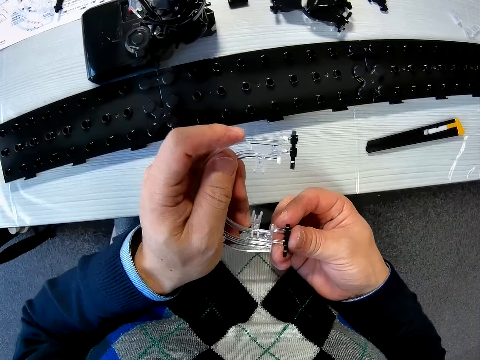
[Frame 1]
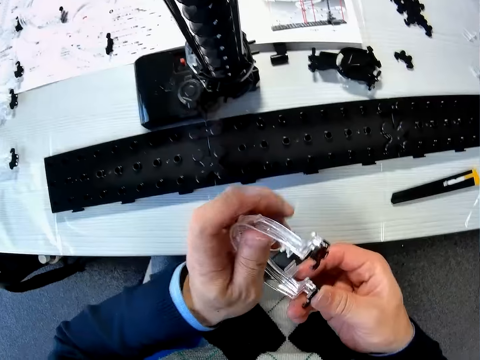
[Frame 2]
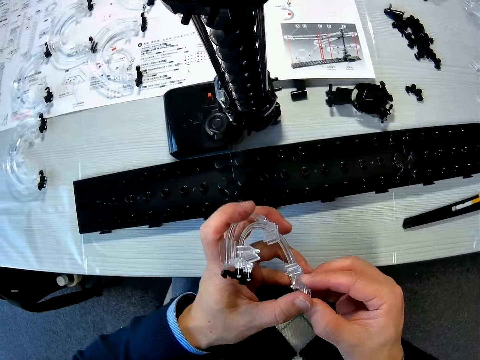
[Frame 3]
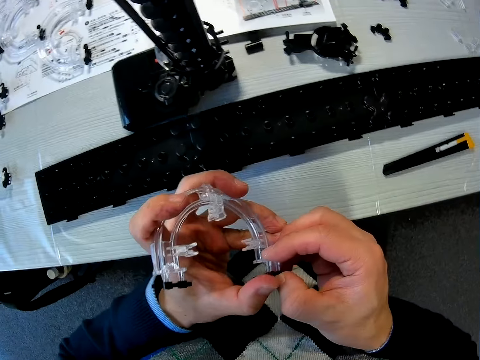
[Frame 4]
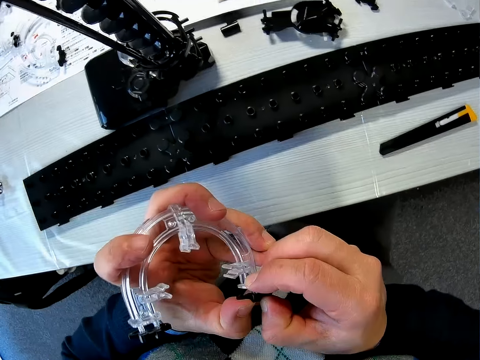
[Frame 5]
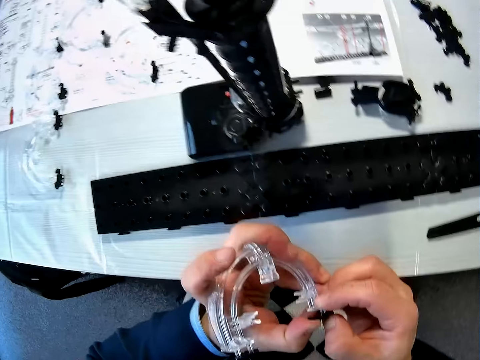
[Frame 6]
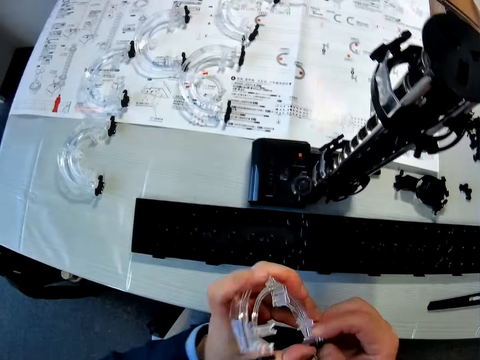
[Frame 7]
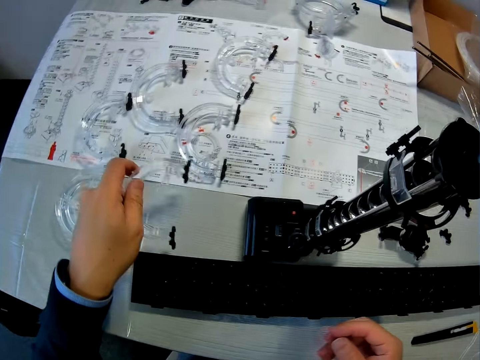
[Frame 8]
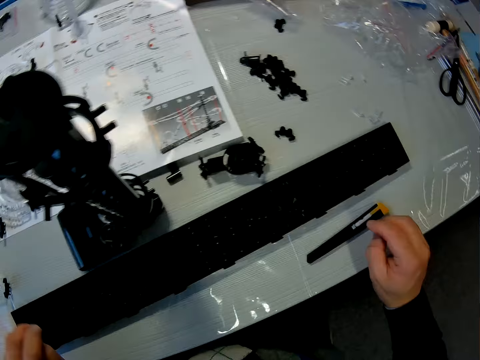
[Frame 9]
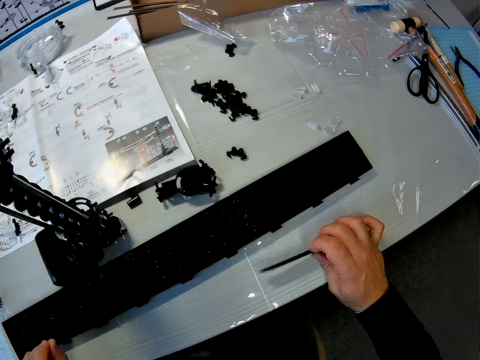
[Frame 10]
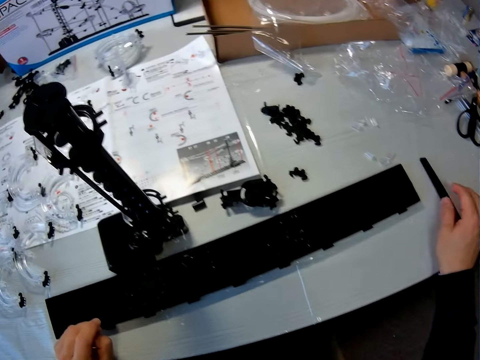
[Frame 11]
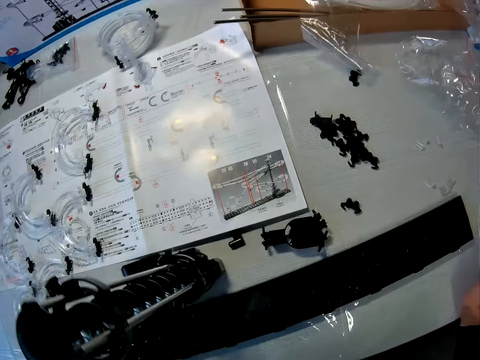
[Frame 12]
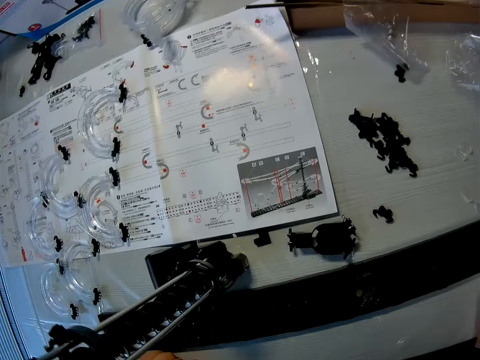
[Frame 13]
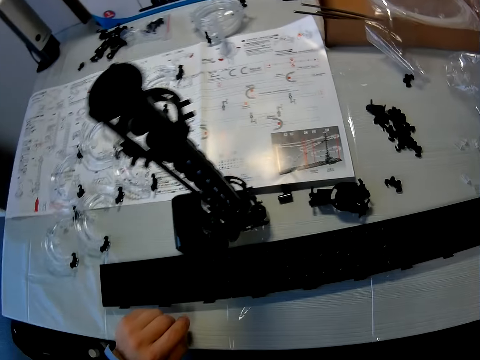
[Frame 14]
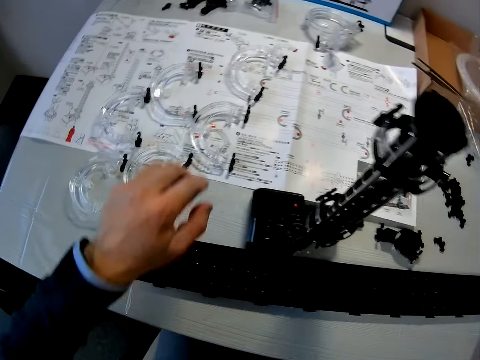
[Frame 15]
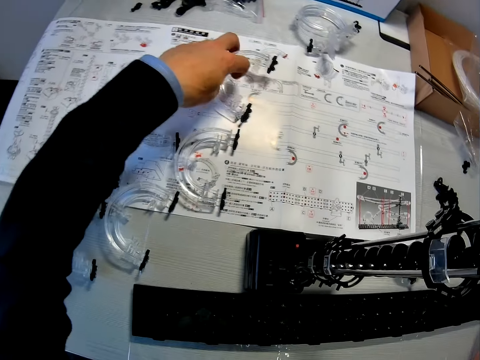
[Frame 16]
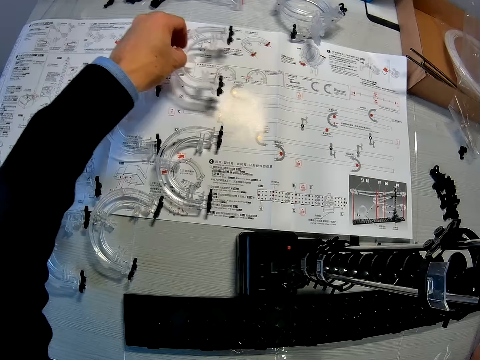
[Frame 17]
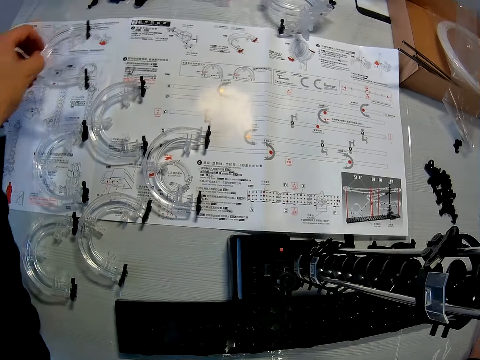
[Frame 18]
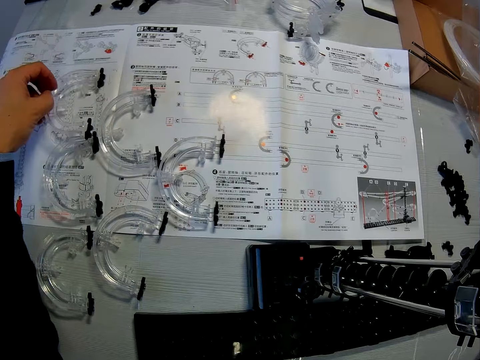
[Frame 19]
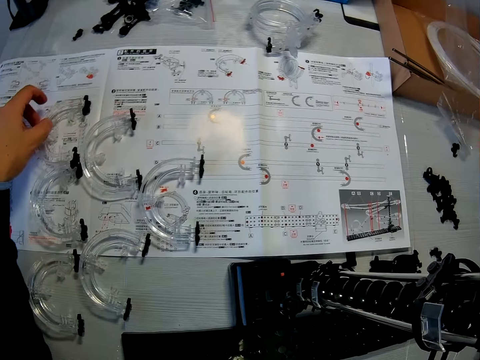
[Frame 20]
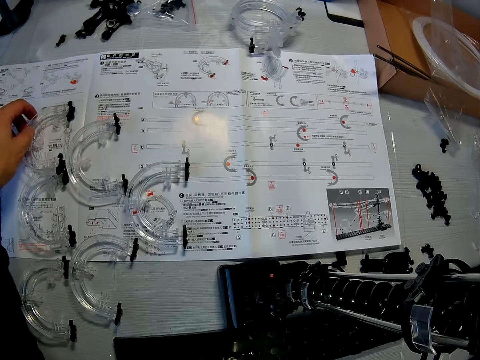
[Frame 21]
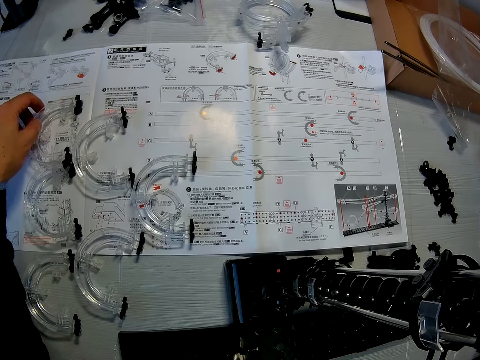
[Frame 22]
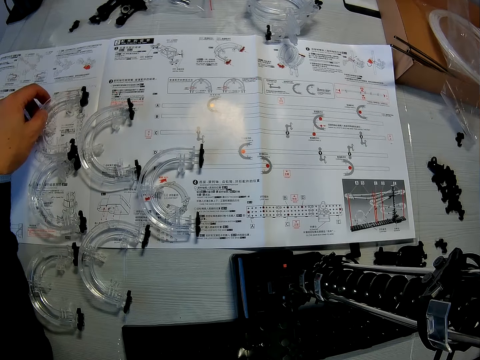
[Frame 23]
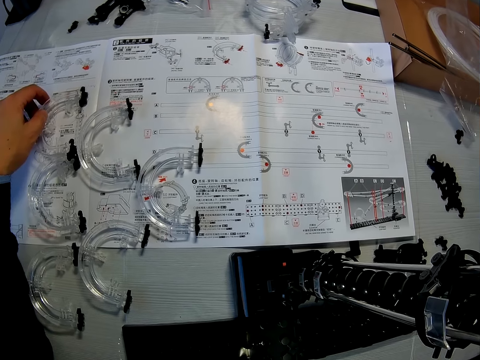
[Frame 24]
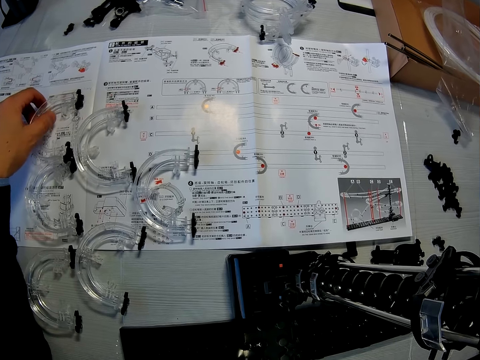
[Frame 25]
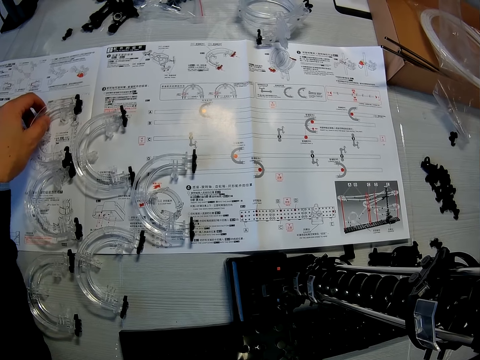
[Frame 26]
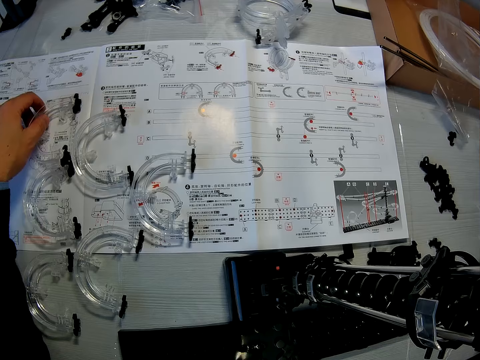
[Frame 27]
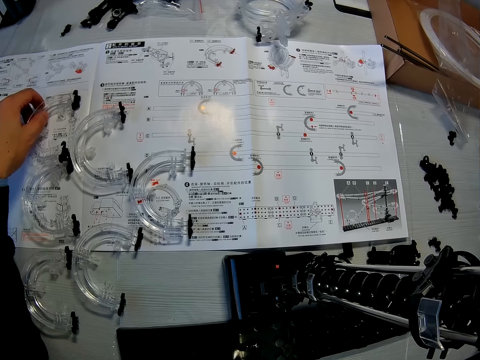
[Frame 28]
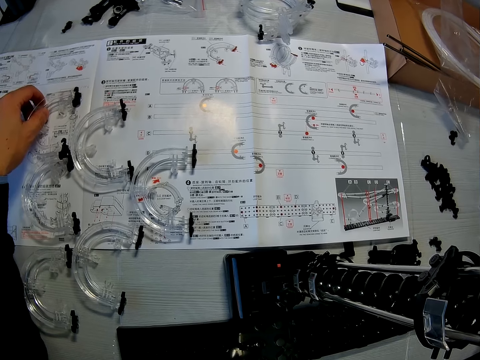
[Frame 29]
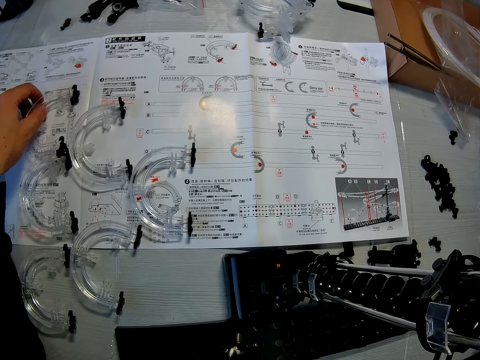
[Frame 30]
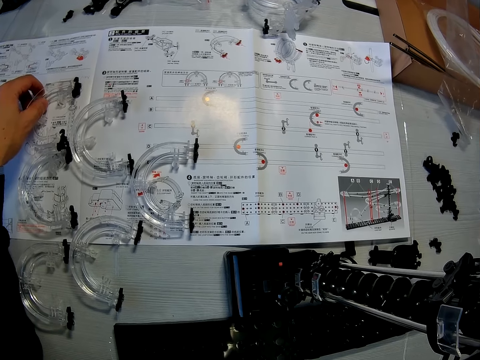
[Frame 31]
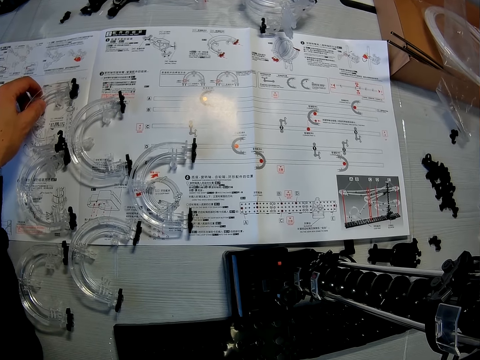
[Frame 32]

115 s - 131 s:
The camera wearer sticks together a rail stand and a corner stand. He drops a piece of the mechanical model in his left hand on the table. He picks up a plastic adjustable wrench or adjustable knife. He repositions the adjustable knife on the table with his right hand. He puts down the plastic adjustable wrench. He picks up a corner. He repositions a piece of the mechanical model on the mechanical model chart with his left hand. He puts down the corner. He reads.

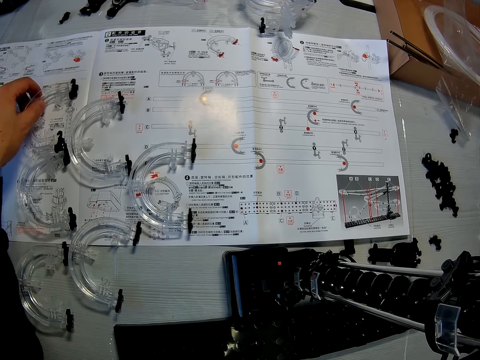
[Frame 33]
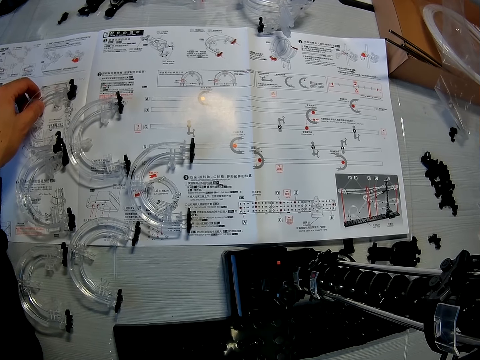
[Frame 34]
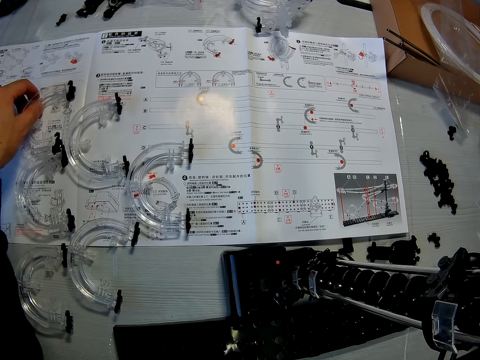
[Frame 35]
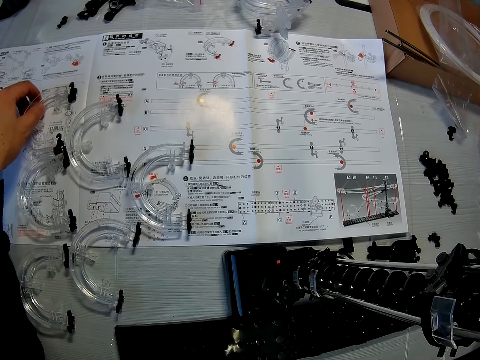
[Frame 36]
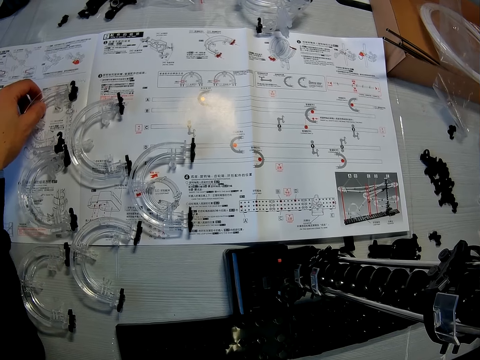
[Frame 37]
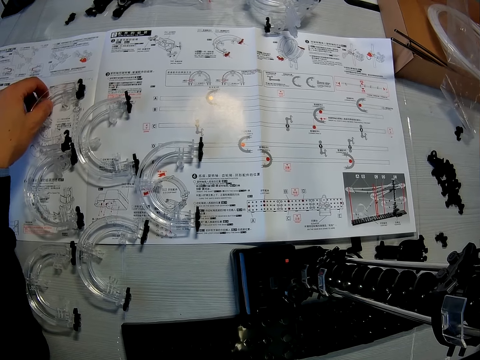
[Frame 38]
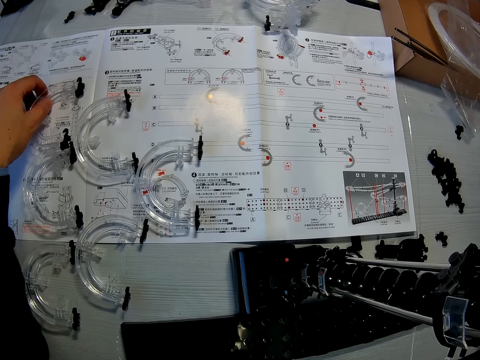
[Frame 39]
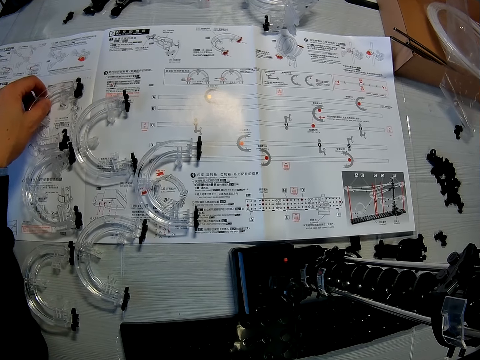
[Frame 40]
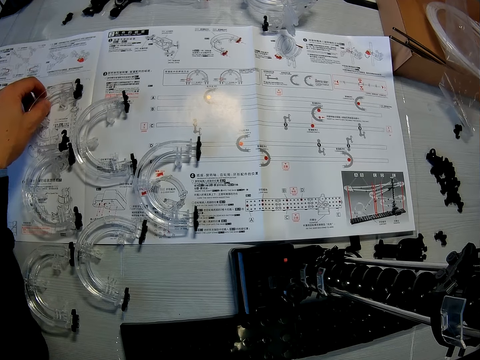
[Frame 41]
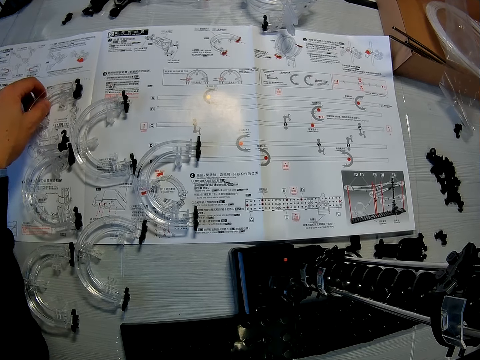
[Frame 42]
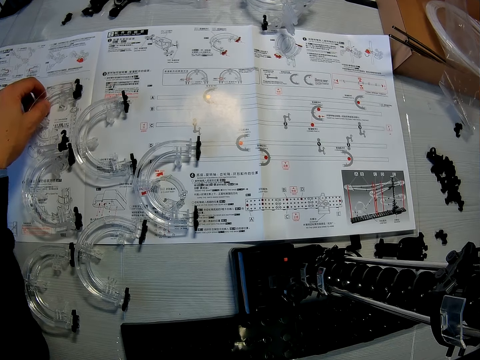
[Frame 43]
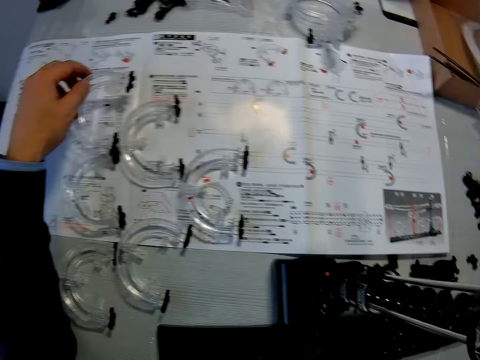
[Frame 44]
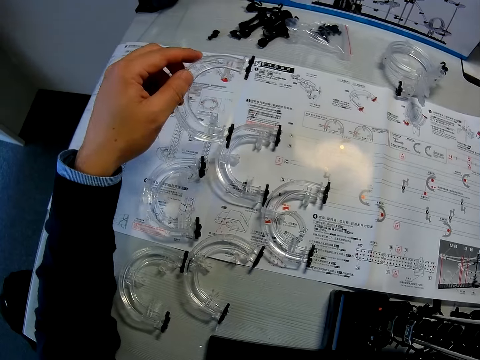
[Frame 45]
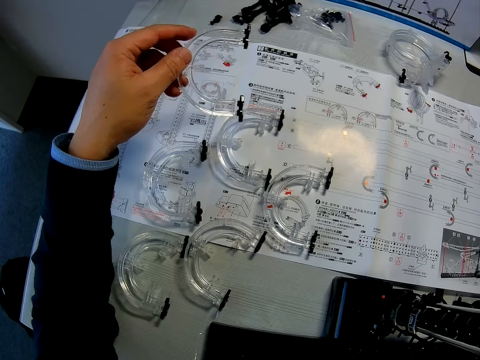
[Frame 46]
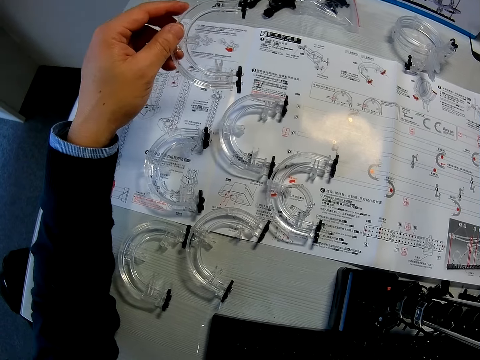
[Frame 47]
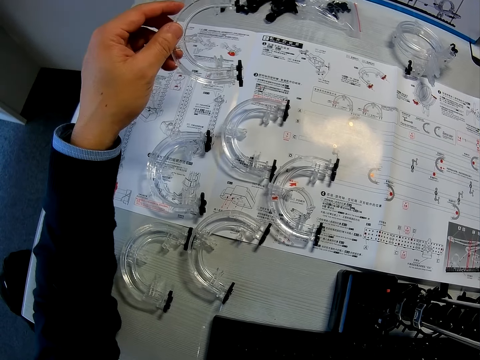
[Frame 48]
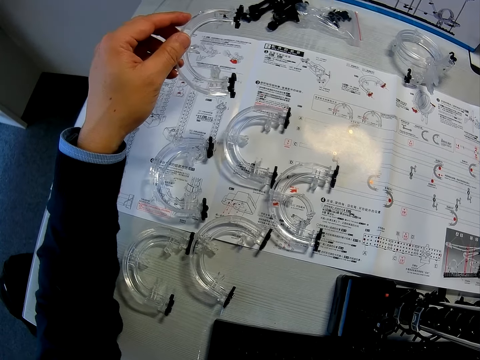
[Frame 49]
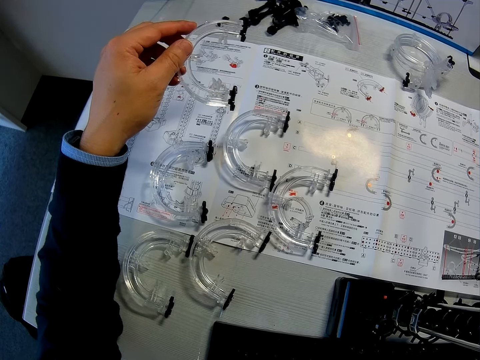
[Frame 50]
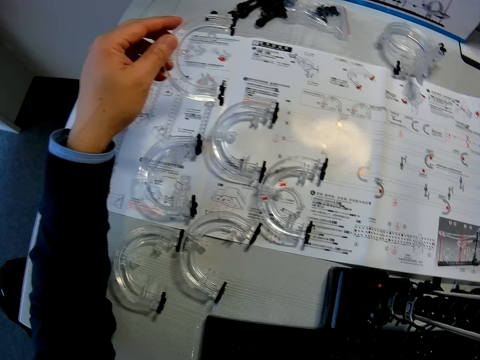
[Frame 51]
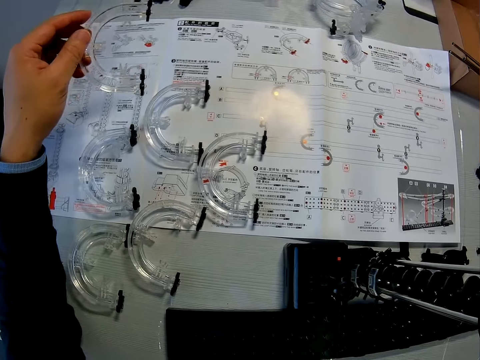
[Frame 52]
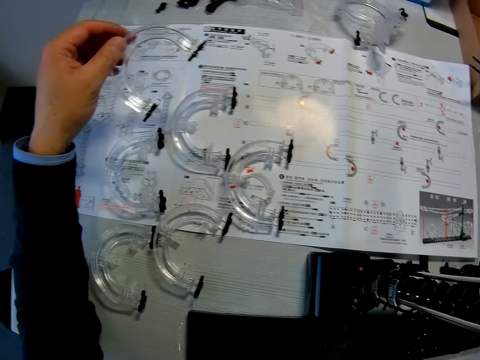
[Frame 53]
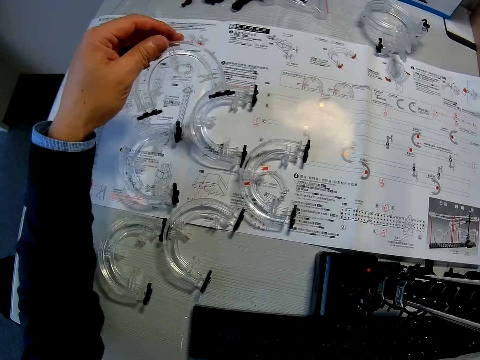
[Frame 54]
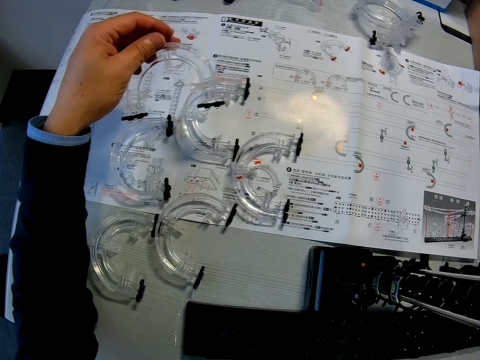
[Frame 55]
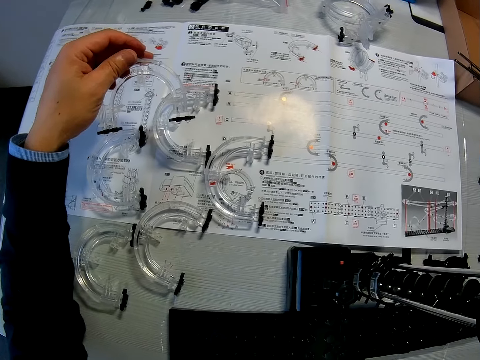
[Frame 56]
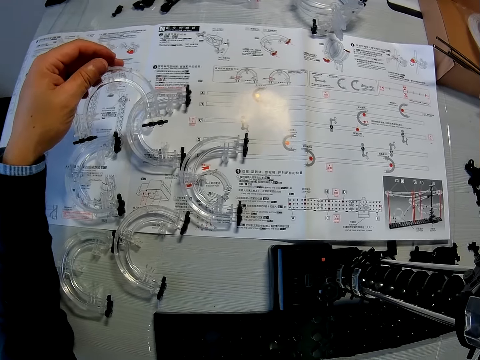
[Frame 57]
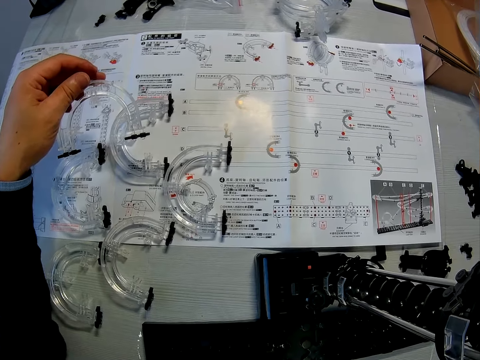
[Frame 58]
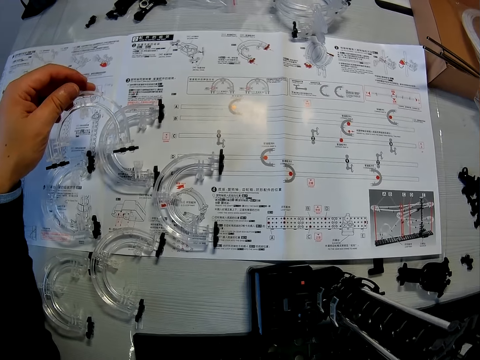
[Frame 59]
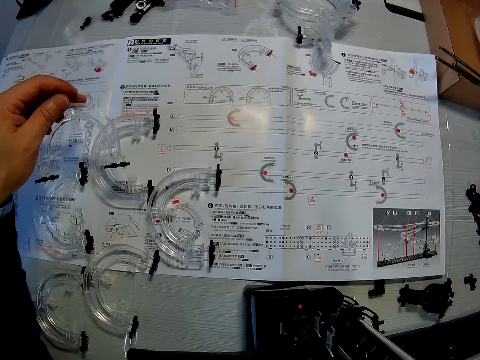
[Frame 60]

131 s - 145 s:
The camera wearer picks up a piece of the mechanical model from the table with his left hand.
